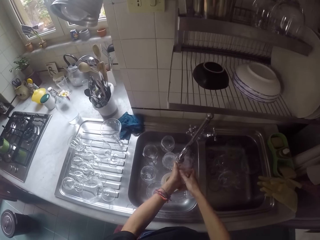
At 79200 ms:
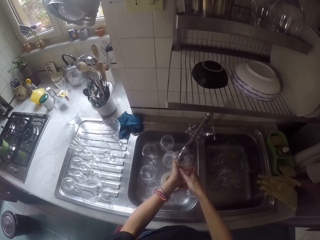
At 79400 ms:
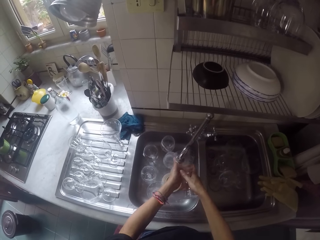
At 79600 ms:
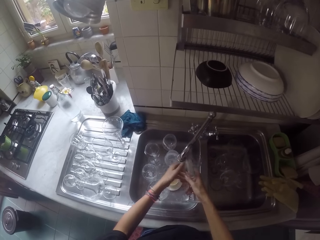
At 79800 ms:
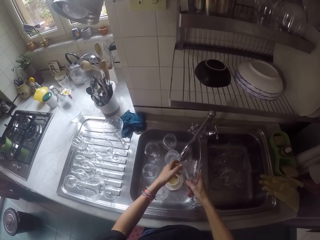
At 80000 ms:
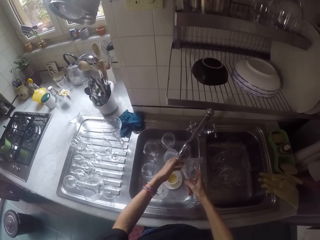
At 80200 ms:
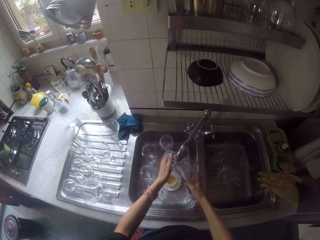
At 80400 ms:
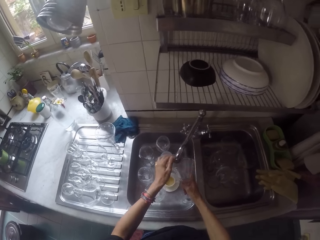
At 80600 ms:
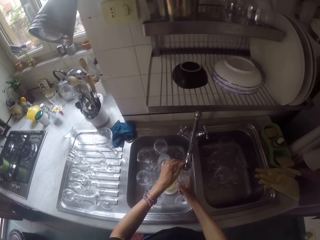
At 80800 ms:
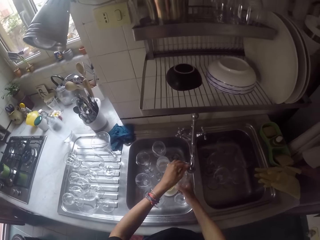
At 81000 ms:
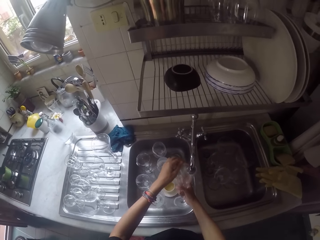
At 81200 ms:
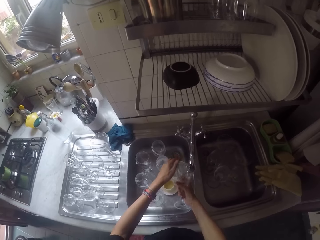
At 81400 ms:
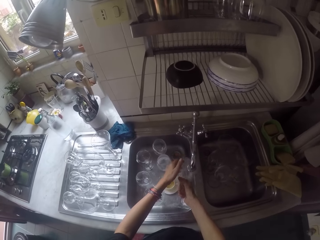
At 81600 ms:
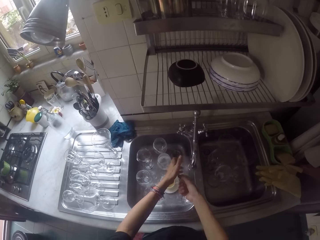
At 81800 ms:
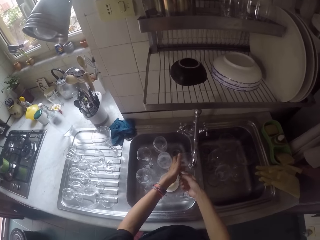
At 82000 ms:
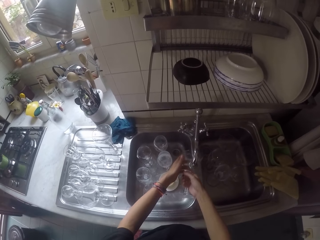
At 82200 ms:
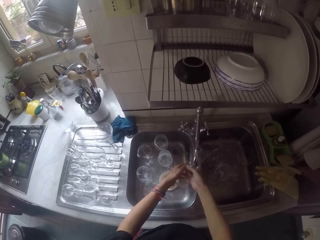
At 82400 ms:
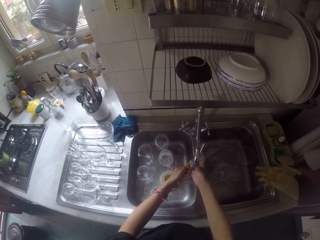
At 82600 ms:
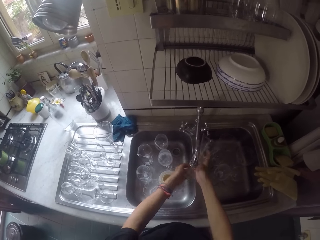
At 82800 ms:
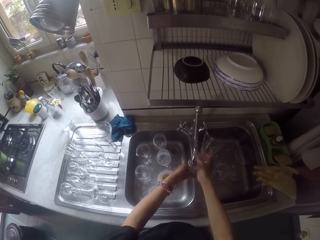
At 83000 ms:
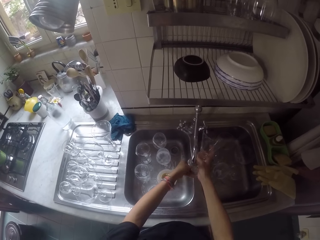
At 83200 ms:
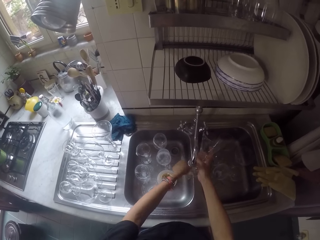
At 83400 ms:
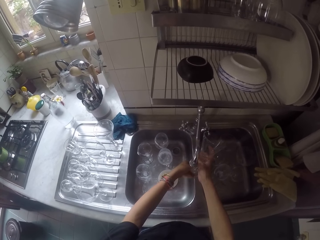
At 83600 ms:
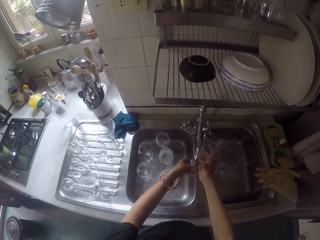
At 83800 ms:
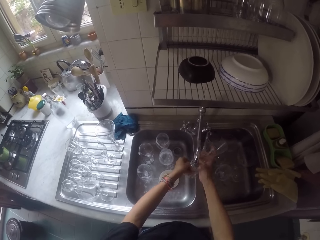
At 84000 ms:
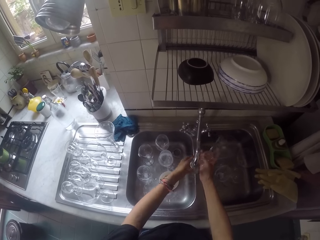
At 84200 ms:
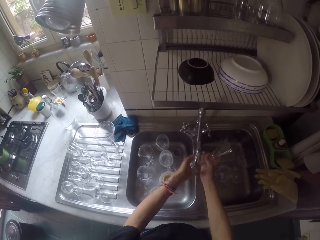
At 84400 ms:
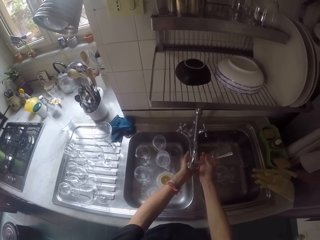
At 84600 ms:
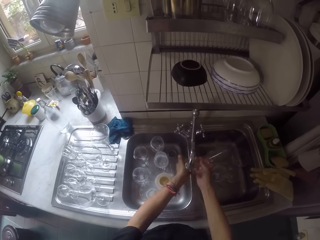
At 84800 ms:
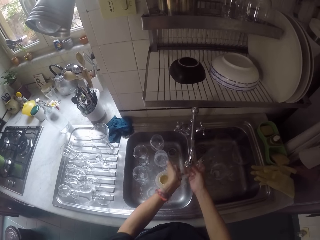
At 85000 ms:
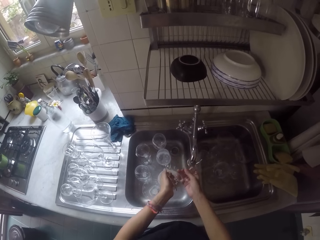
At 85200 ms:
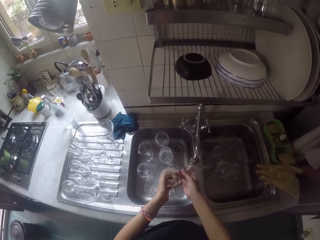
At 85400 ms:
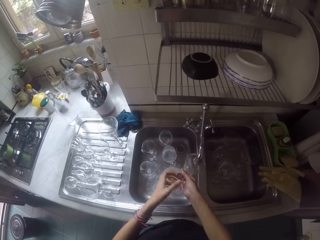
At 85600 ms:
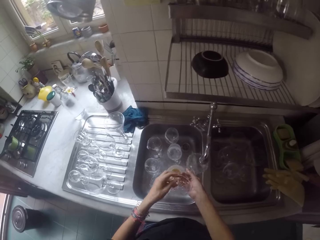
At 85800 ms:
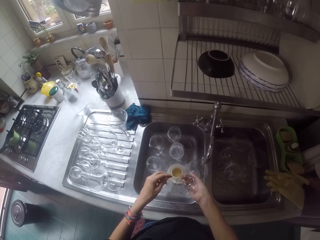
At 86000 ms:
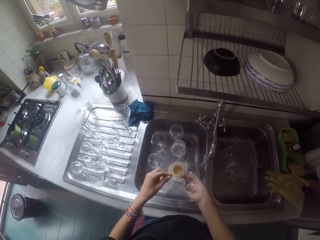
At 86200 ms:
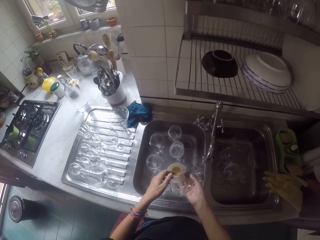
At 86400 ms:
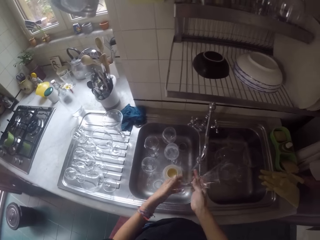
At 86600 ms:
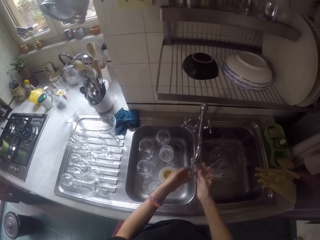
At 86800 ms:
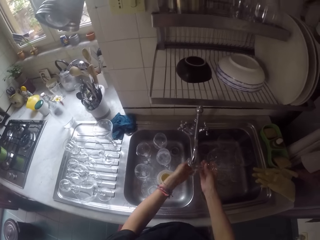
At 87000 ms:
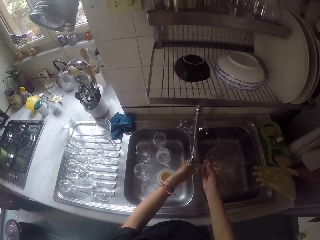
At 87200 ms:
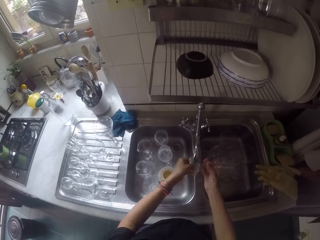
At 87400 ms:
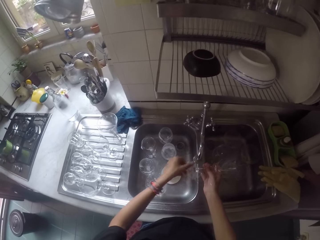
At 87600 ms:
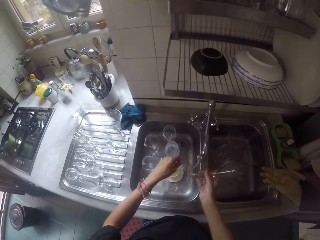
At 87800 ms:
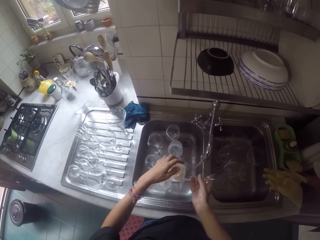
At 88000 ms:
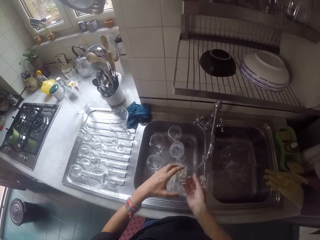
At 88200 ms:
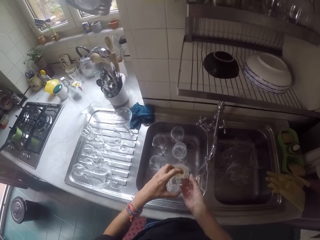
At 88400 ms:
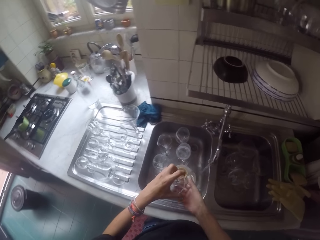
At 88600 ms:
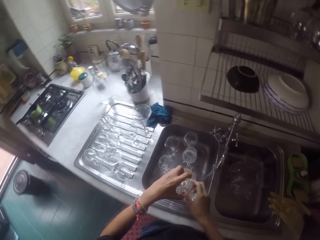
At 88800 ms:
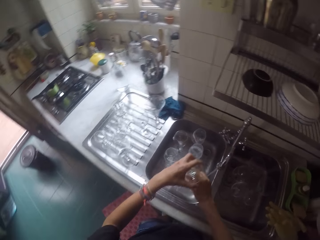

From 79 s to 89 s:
The camera wearer rinses a wine glass in the sink. They push a sink tap with the left hand. They rinse the wine glass in the sink with the tap water.

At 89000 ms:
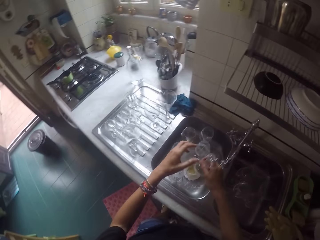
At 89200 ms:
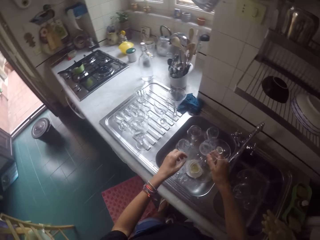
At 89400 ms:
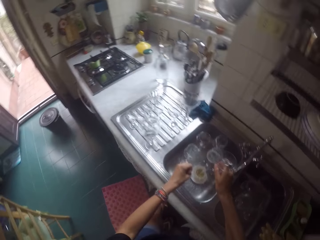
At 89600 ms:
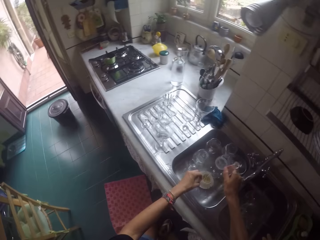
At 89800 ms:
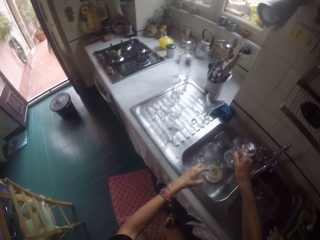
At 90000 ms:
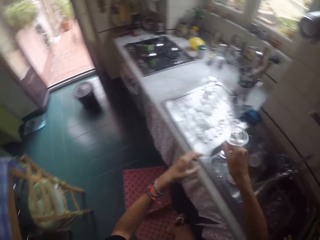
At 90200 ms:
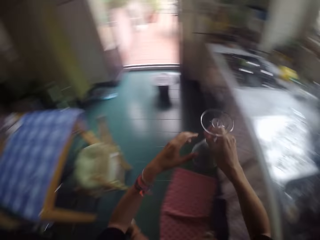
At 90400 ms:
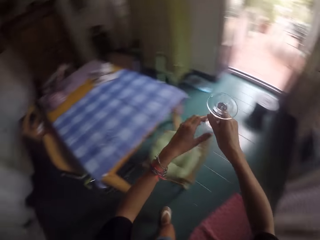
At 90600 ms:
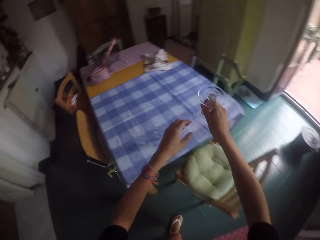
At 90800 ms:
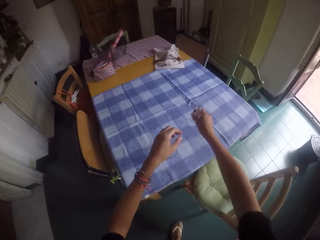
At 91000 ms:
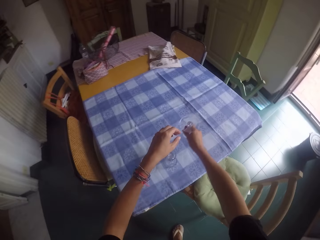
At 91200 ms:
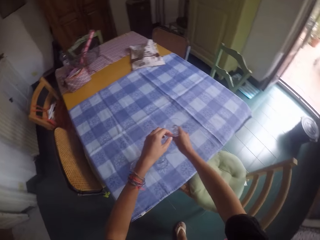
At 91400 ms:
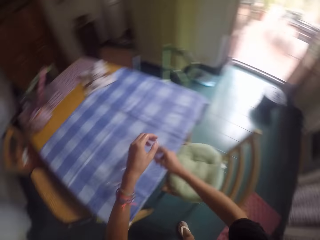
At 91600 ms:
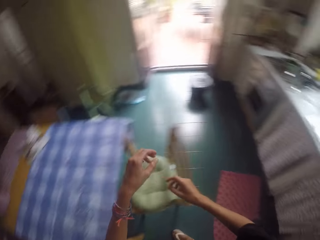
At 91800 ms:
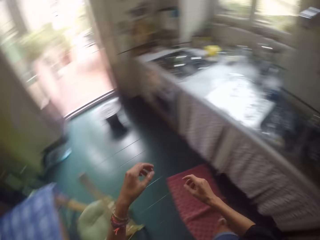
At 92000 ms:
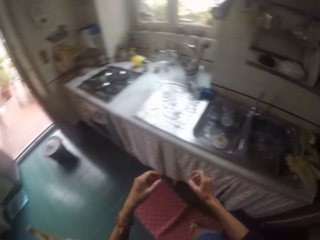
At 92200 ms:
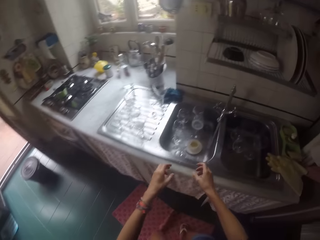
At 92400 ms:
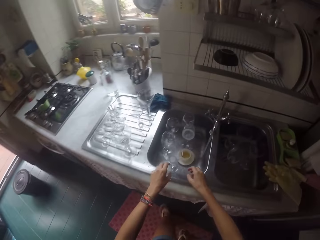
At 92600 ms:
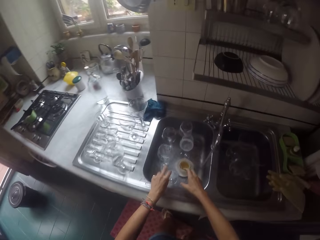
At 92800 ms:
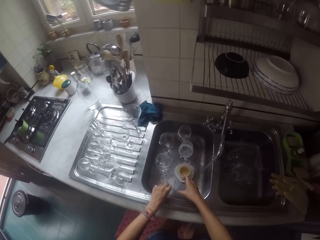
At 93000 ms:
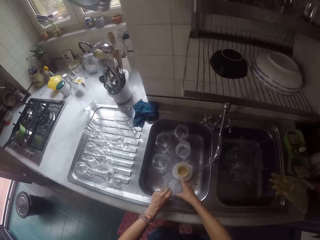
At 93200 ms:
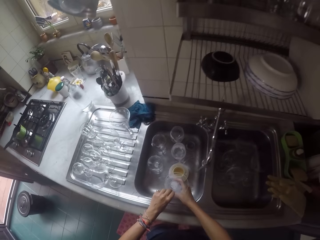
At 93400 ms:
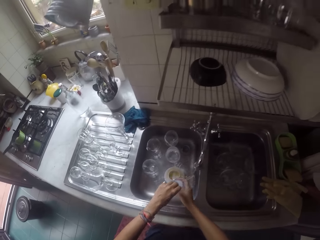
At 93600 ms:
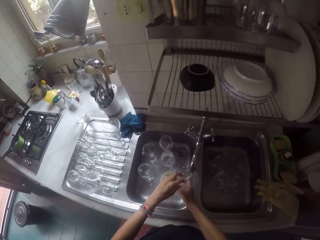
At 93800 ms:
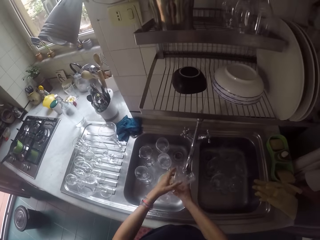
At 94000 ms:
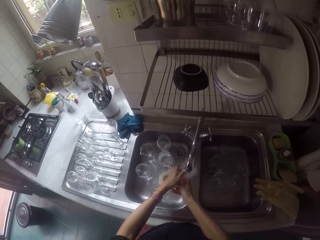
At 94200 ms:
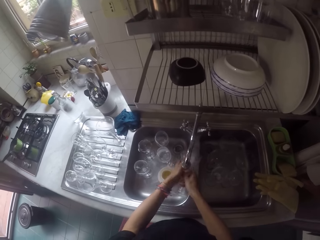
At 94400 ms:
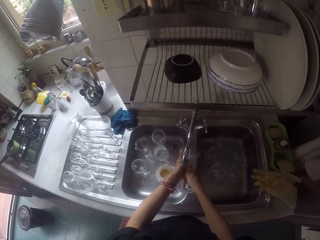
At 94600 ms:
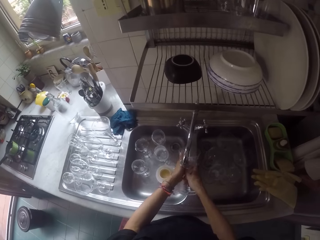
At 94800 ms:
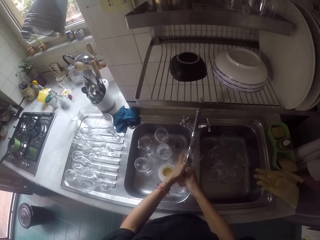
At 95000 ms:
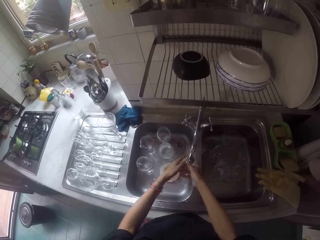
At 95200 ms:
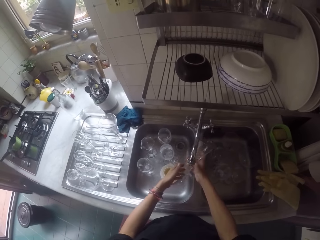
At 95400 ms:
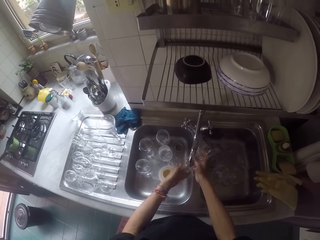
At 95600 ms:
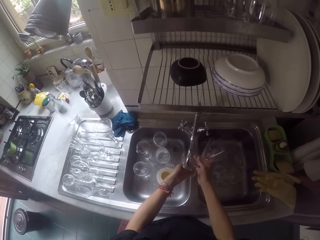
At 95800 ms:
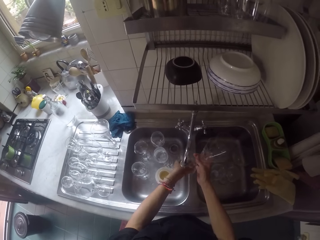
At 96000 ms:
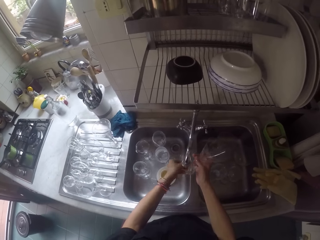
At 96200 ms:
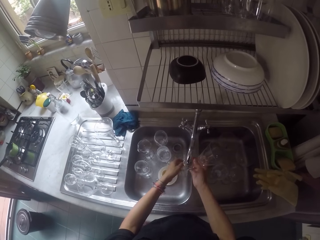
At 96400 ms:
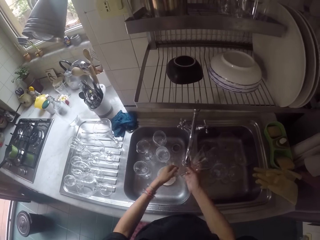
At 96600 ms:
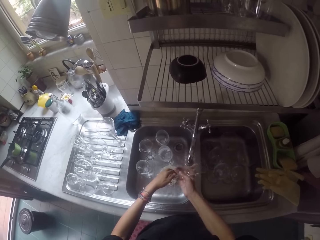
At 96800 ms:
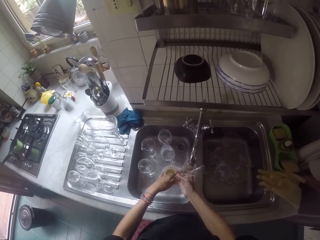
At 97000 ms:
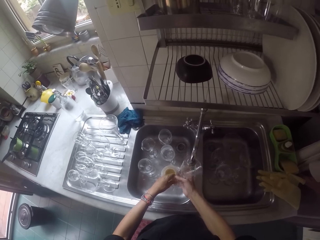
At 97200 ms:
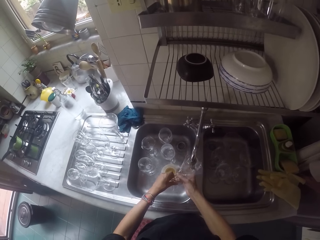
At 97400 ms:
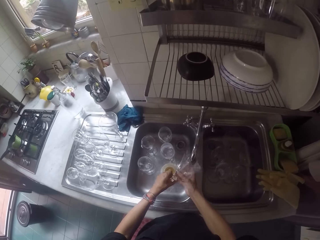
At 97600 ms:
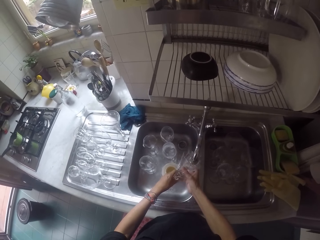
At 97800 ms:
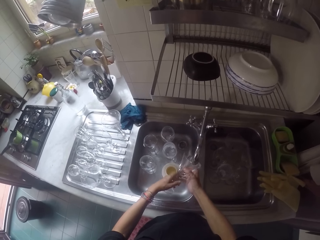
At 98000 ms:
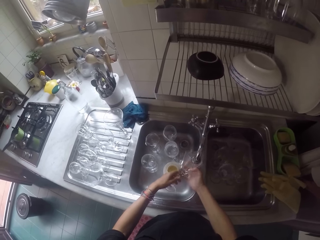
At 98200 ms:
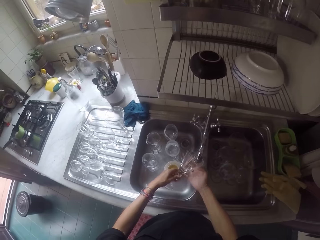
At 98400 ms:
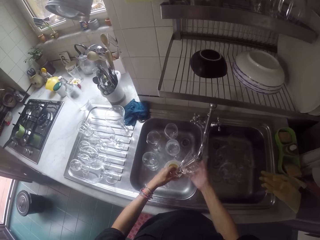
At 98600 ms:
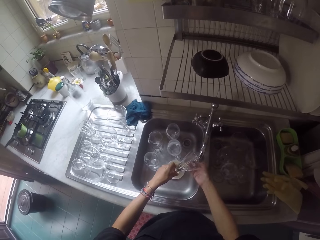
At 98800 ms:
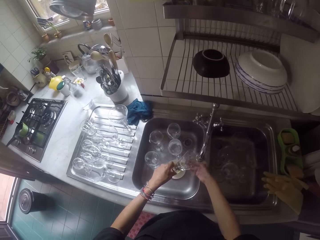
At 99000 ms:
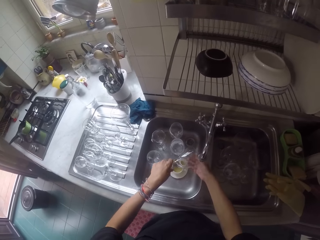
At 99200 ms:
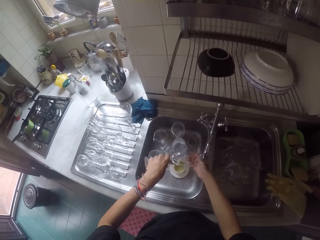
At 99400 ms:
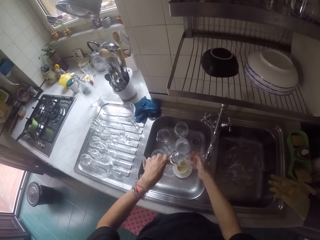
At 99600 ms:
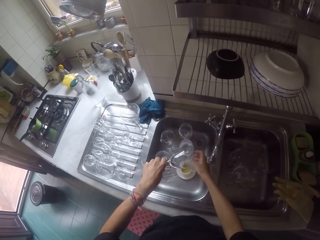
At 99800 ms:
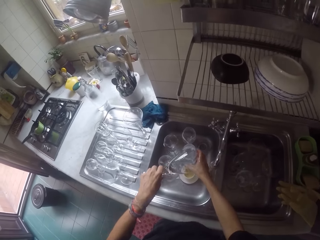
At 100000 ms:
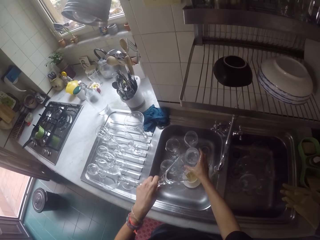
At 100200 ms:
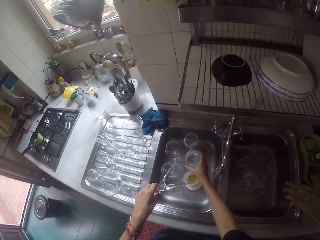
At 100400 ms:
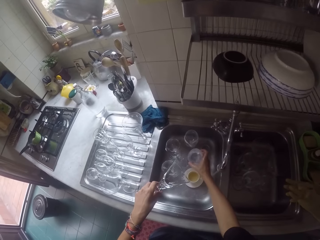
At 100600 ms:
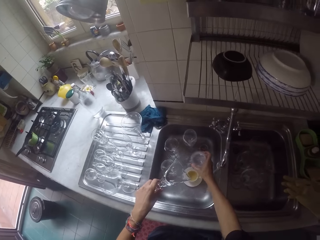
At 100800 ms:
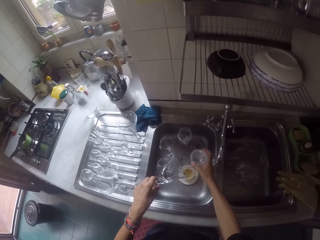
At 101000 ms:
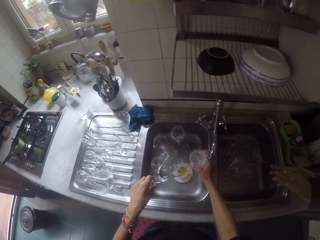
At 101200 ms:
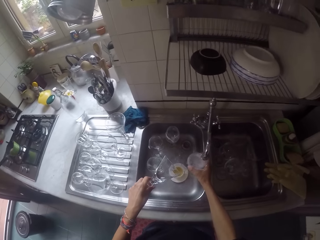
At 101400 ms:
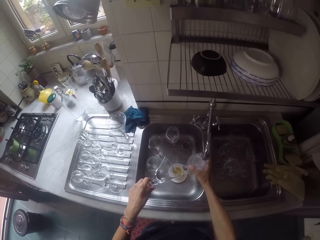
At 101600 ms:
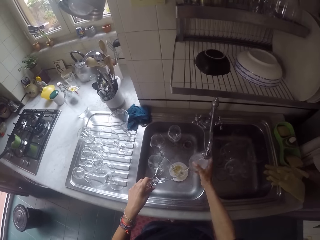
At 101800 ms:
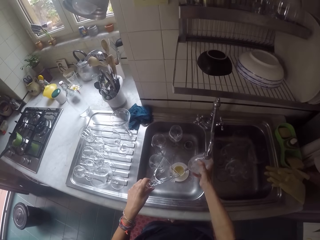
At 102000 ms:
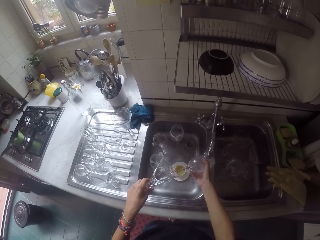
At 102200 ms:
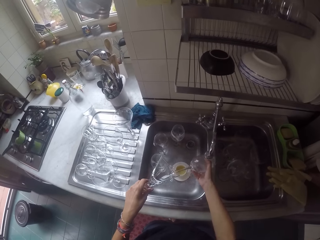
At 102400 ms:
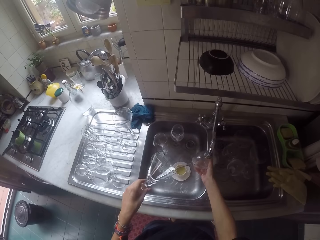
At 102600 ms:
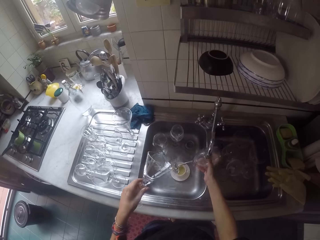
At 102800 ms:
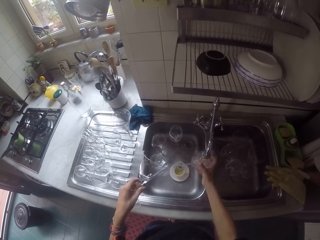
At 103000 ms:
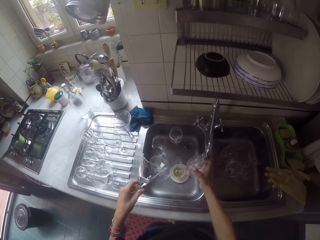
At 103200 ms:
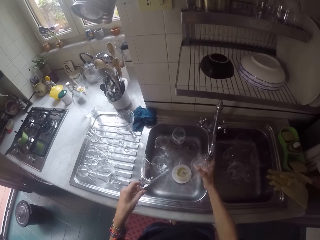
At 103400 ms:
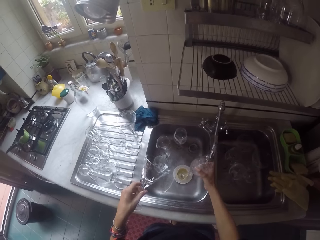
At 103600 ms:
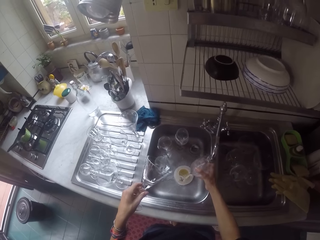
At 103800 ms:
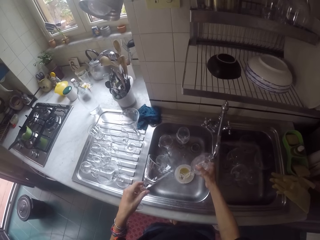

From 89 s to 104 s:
The camera wearer turns around to the table. They place a wine glass on the table. They turn around to the sink. They pick up the wine glass in the sink. They rinse the wine glass in the sink with the tap water. They pick up the wine glass in the sink bowl. They rinse the wine glass in the sink with the tap water.
